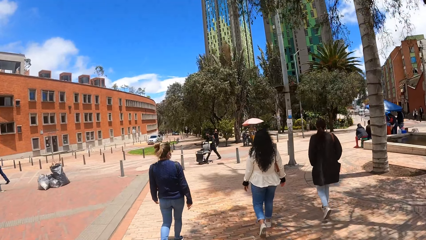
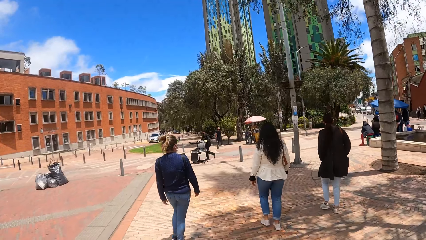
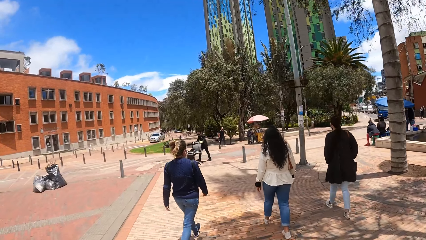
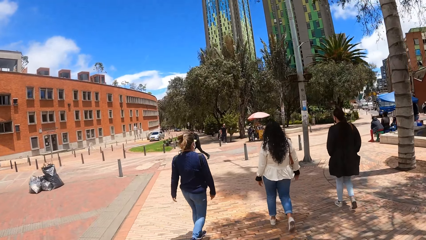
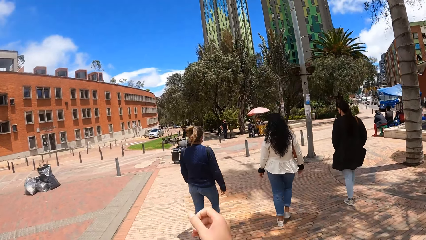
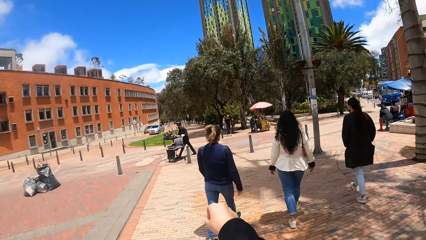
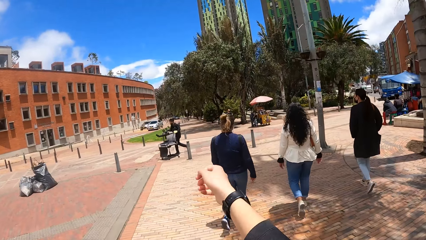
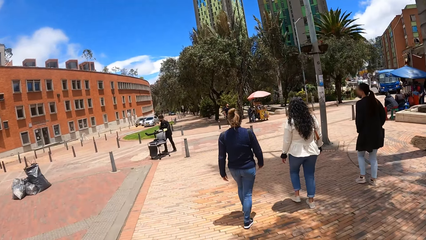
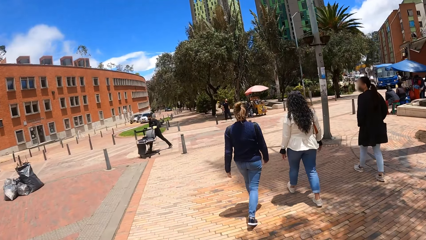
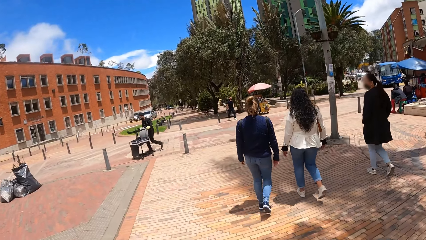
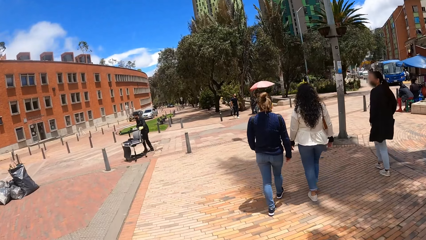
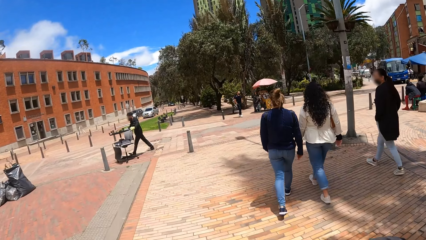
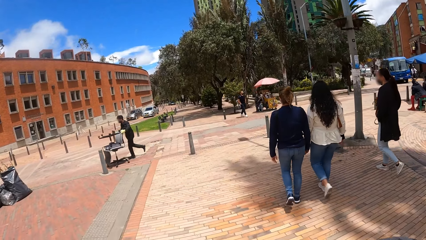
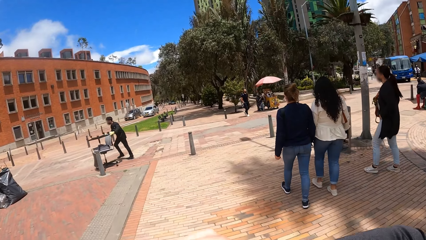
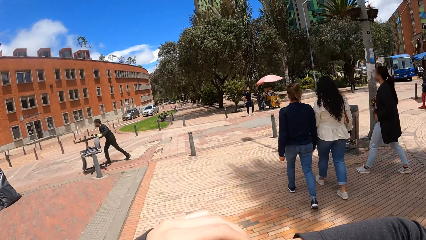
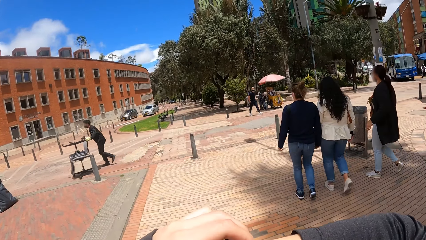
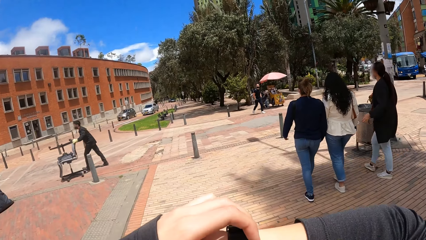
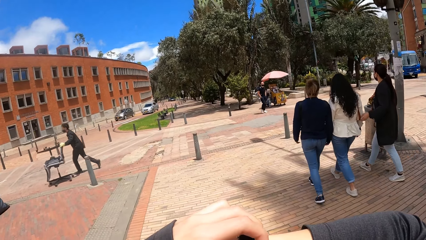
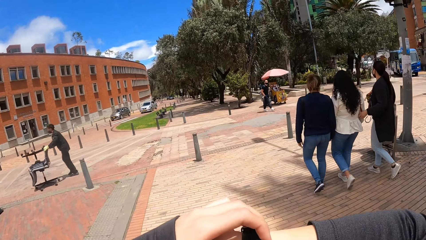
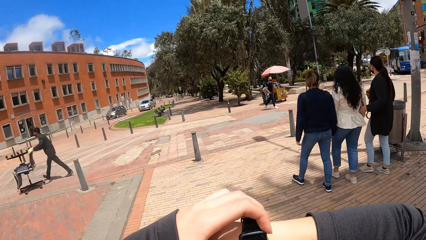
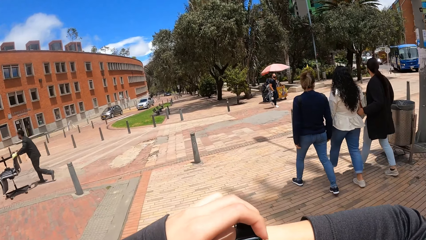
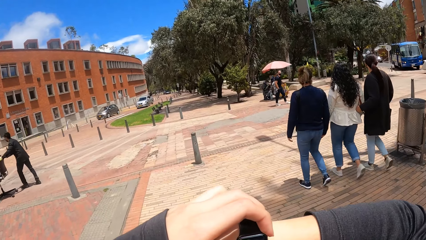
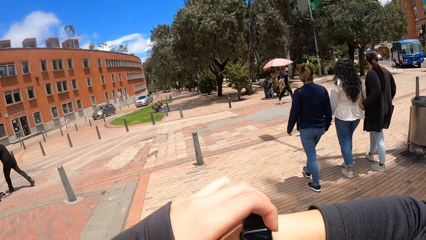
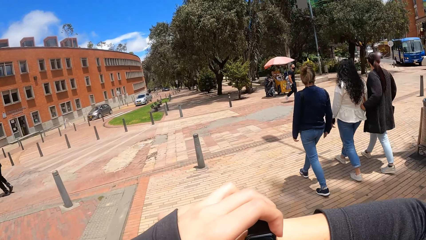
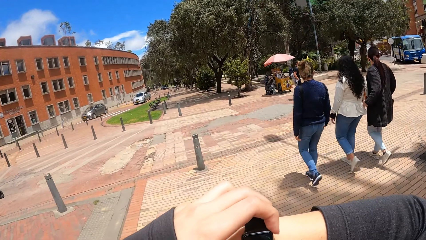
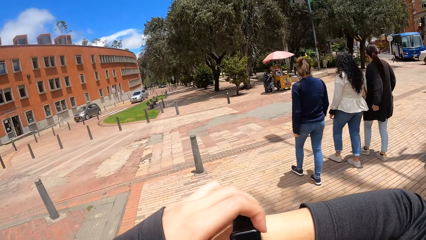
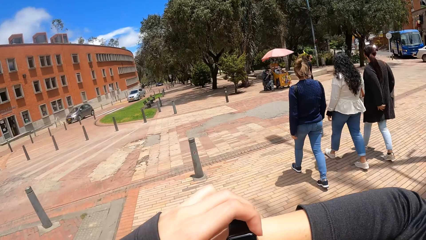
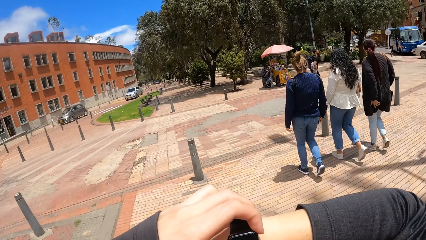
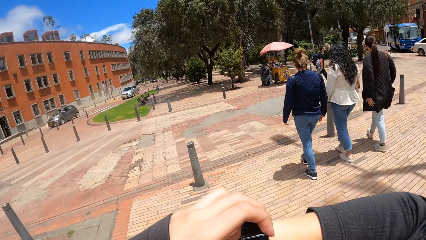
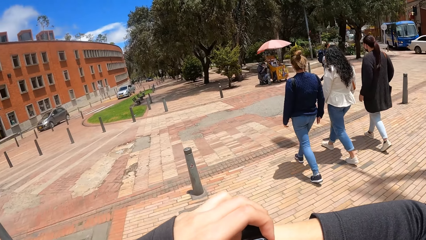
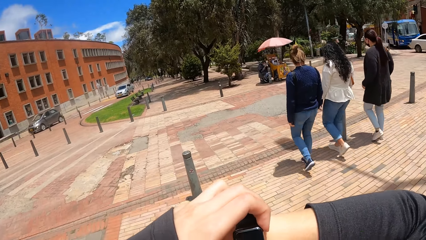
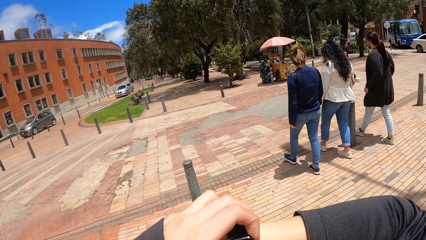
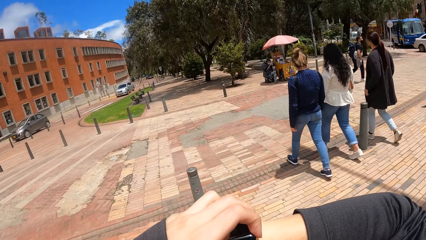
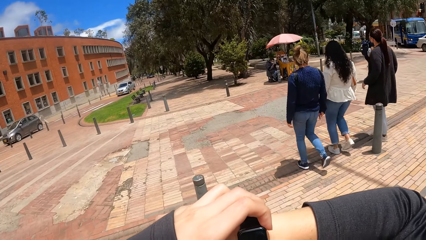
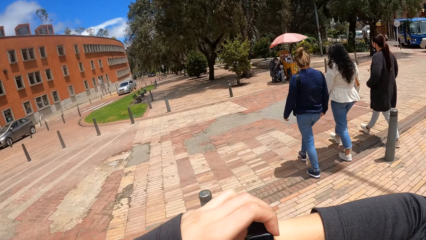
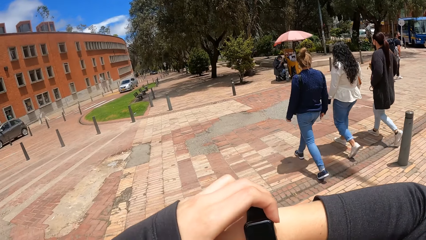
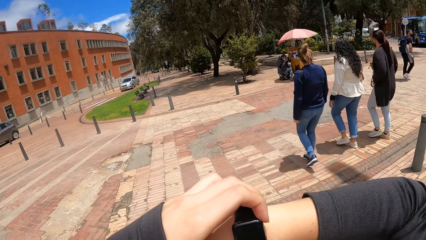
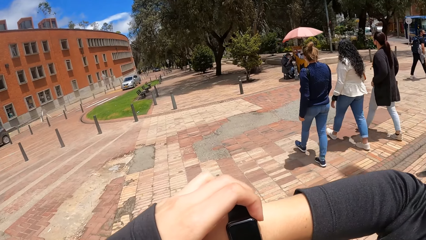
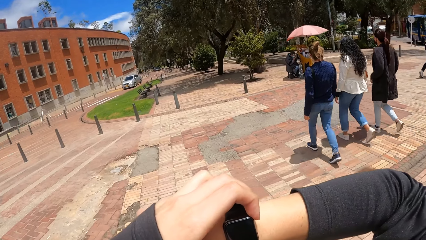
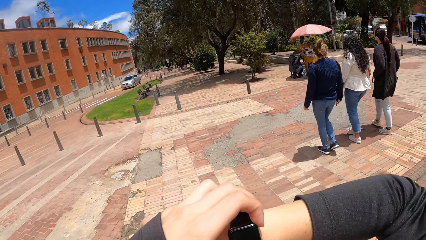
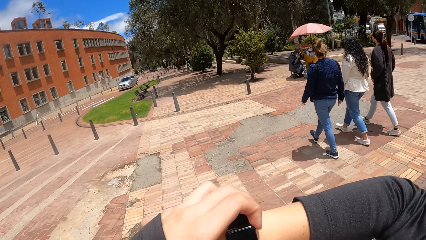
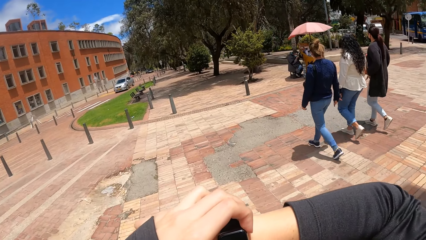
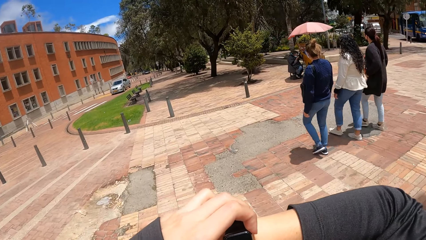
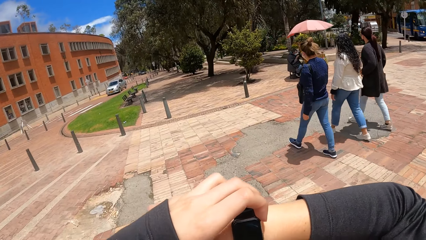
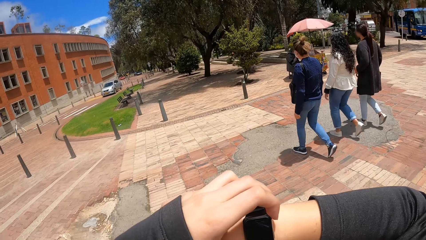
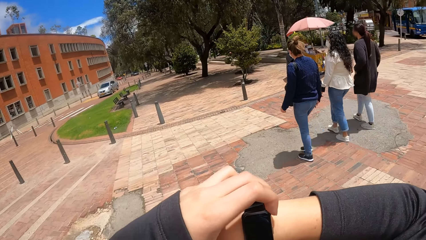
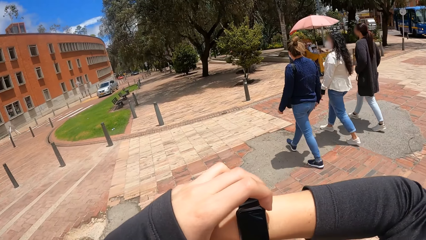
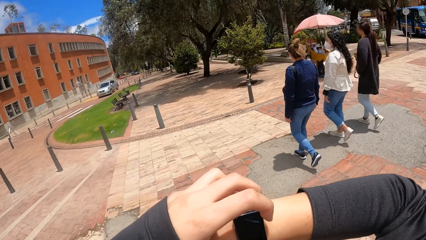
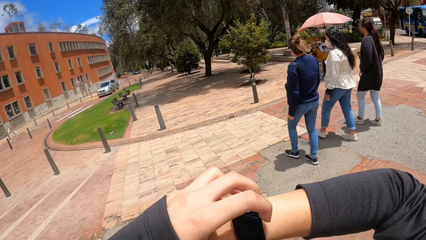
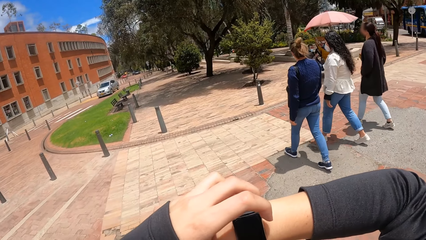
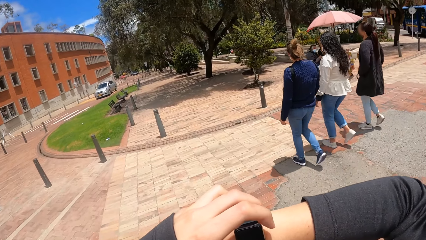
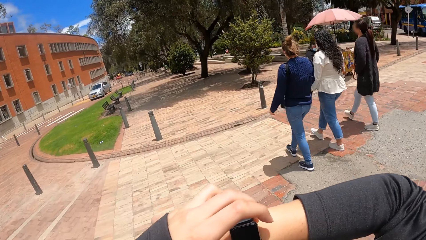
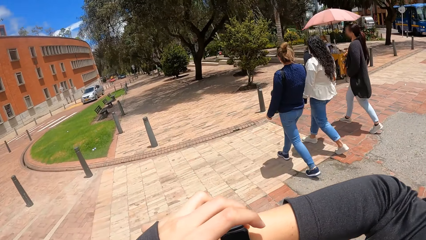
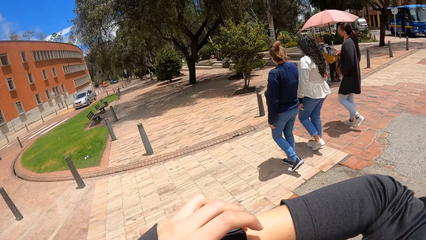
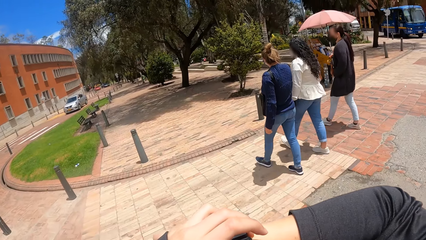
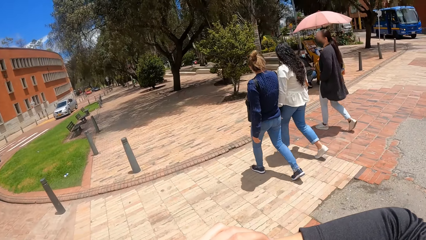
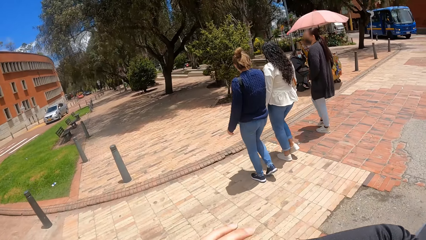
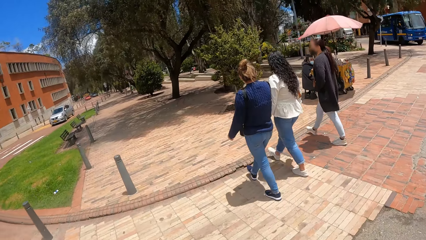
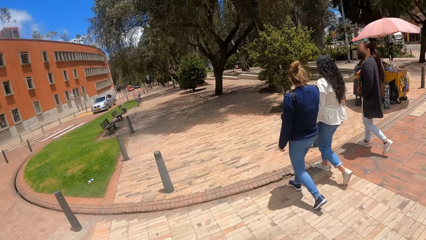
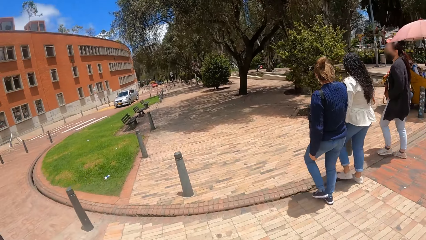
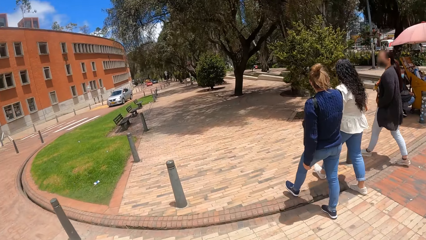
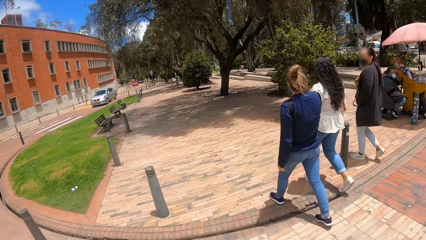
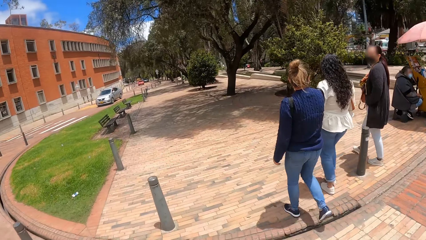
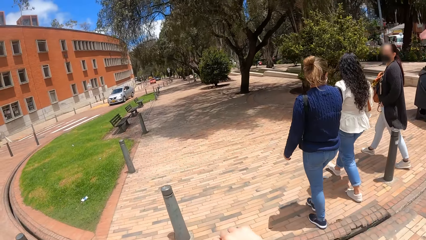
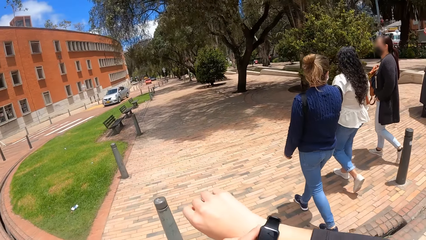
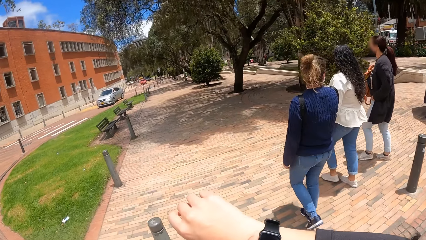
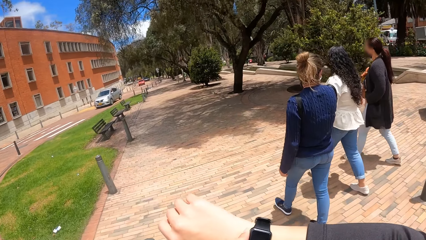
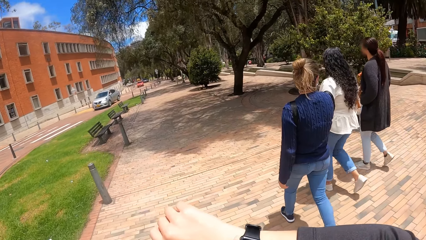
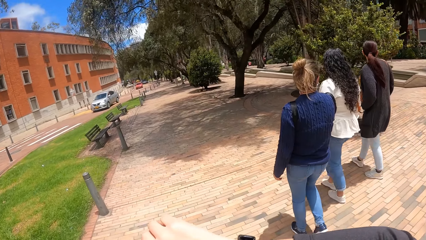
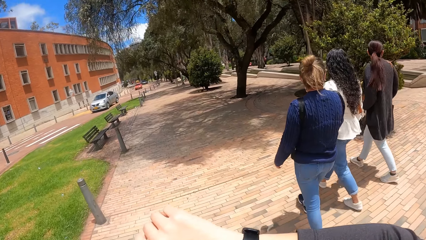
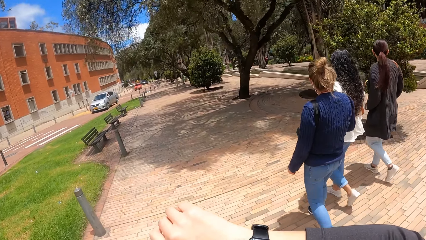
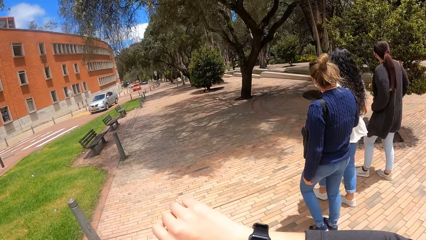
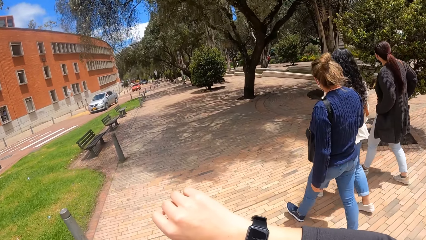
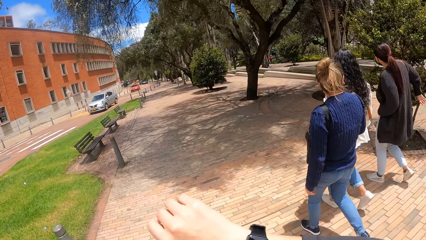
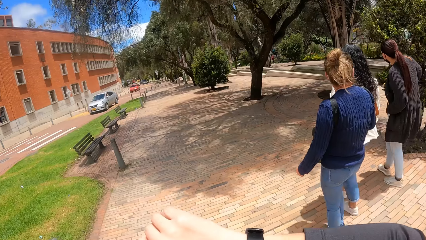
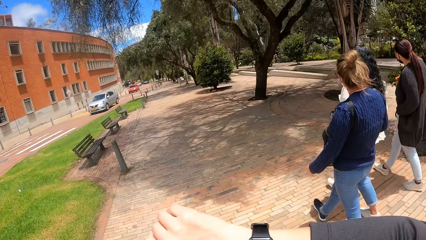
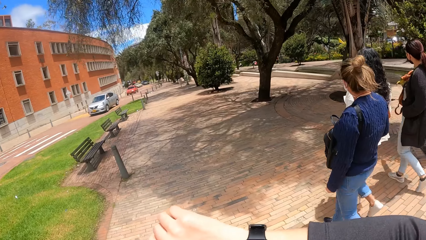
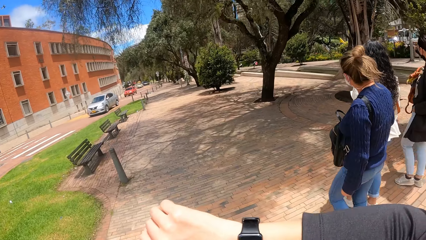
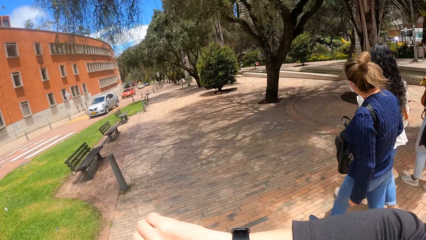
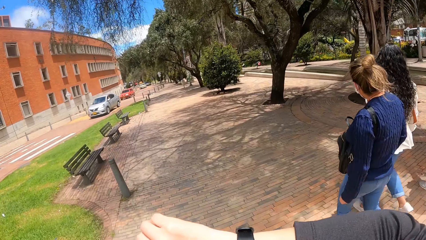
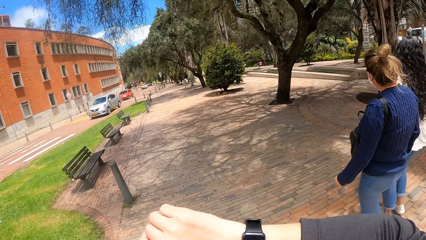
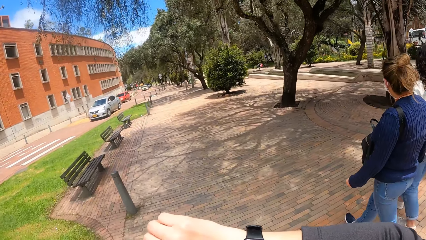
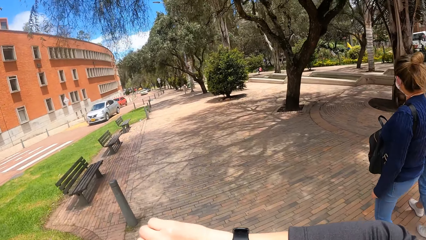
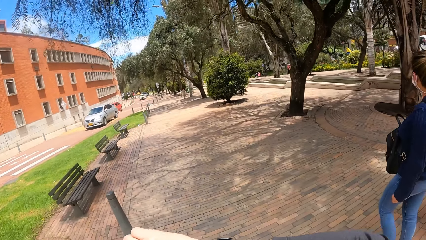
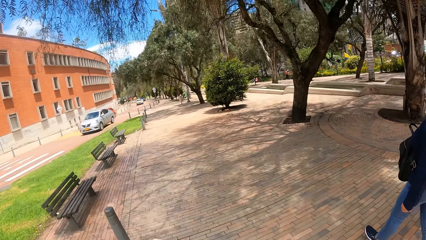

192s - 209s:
The camera wearer walks outside. They look at the watch. A person checks a wrist watch.
